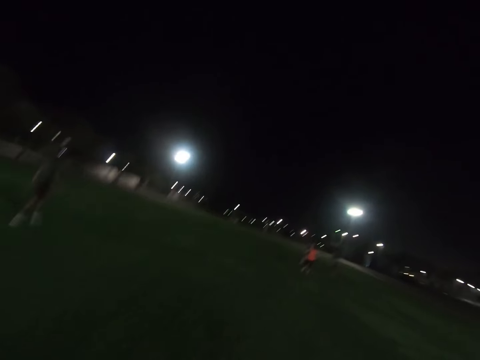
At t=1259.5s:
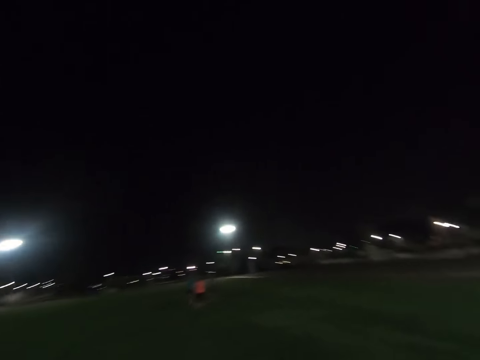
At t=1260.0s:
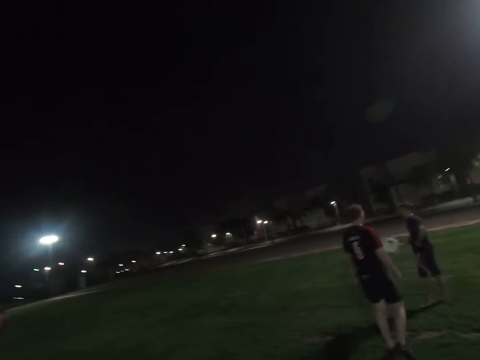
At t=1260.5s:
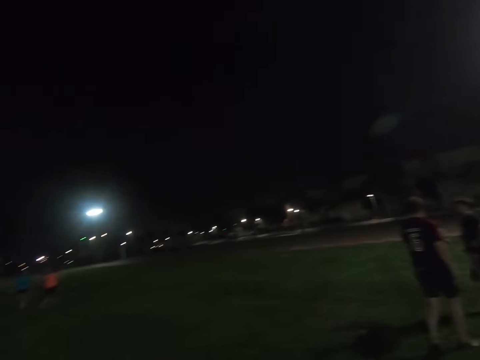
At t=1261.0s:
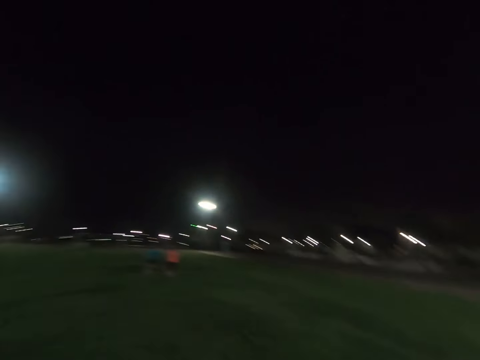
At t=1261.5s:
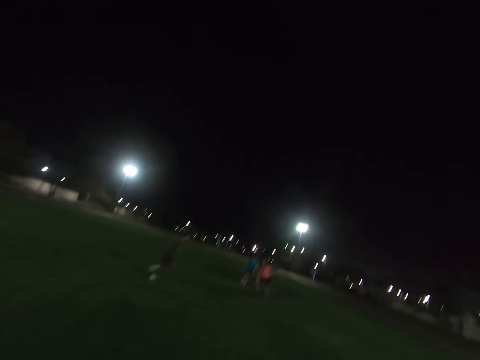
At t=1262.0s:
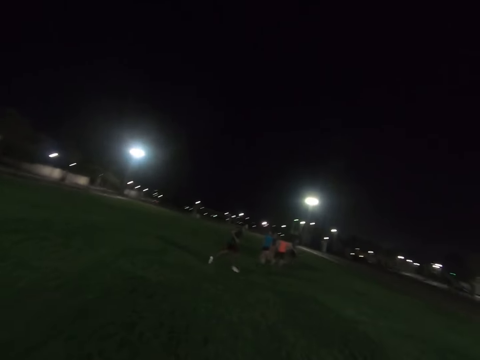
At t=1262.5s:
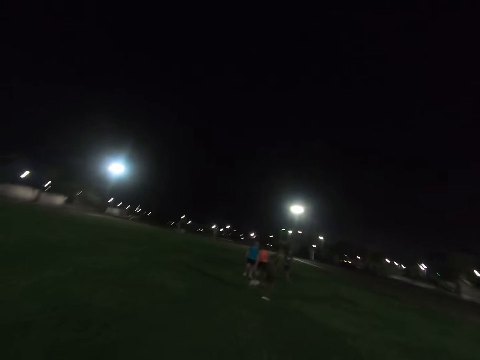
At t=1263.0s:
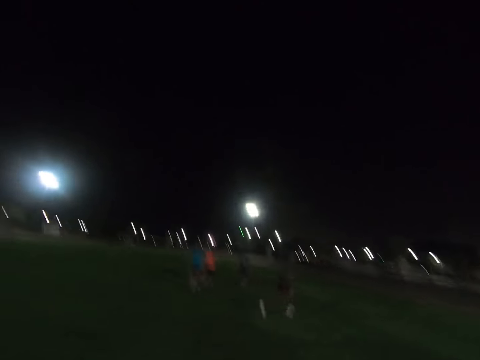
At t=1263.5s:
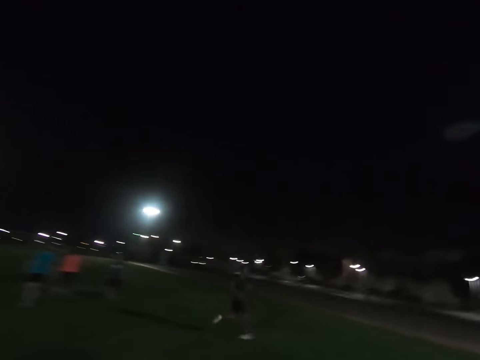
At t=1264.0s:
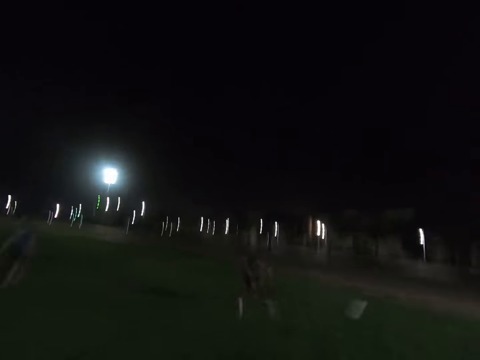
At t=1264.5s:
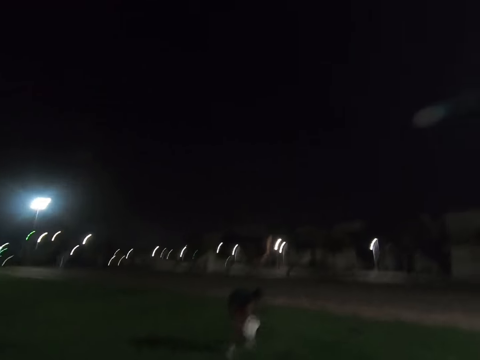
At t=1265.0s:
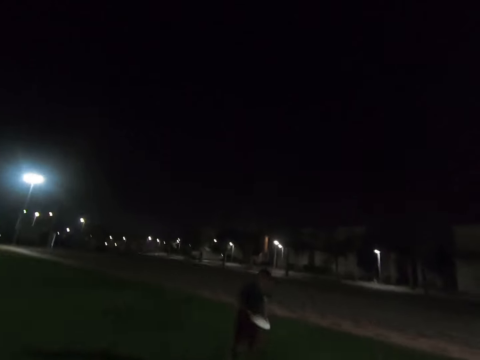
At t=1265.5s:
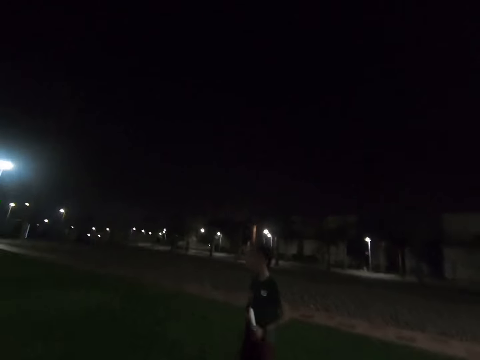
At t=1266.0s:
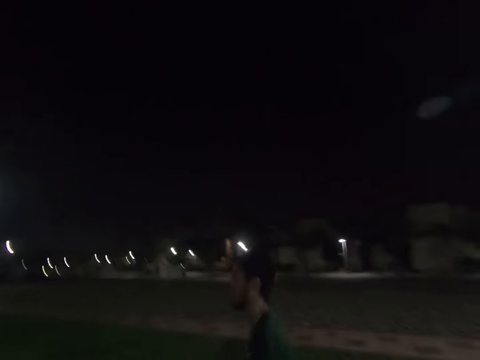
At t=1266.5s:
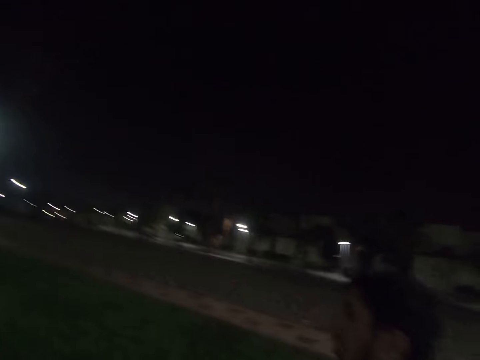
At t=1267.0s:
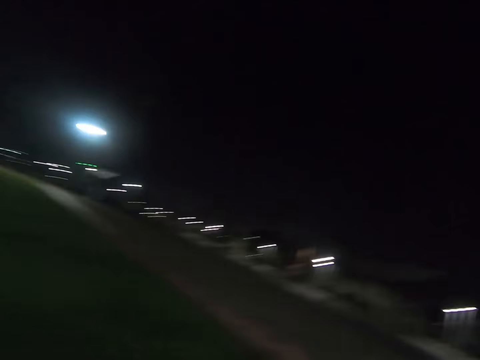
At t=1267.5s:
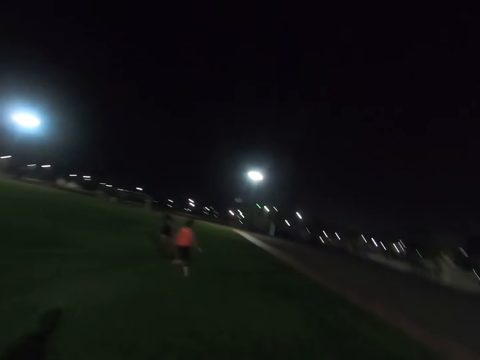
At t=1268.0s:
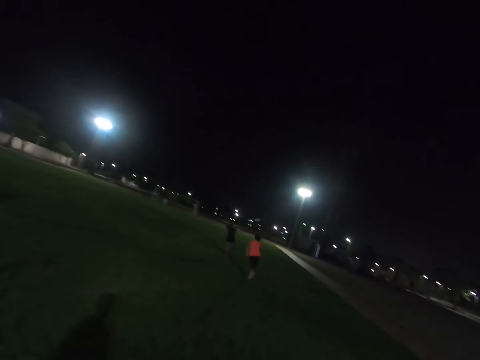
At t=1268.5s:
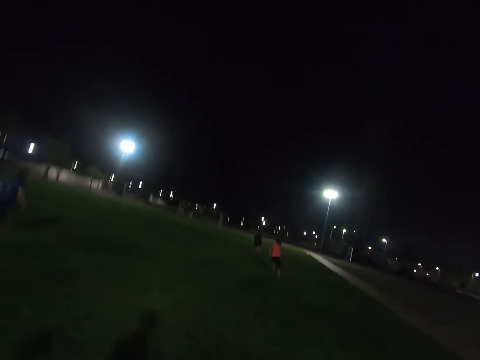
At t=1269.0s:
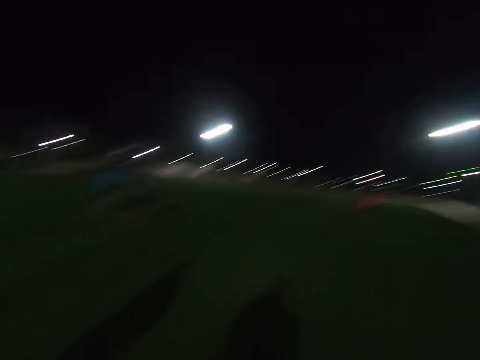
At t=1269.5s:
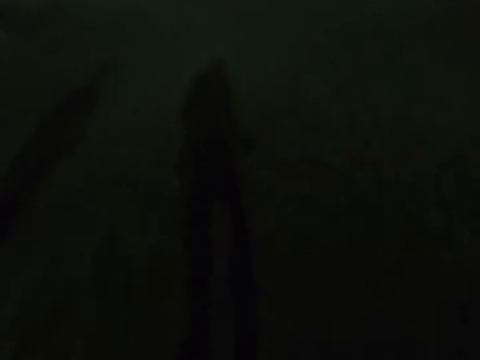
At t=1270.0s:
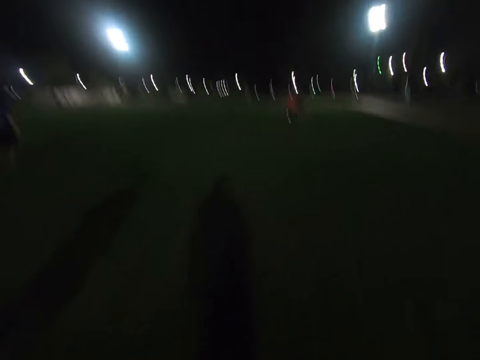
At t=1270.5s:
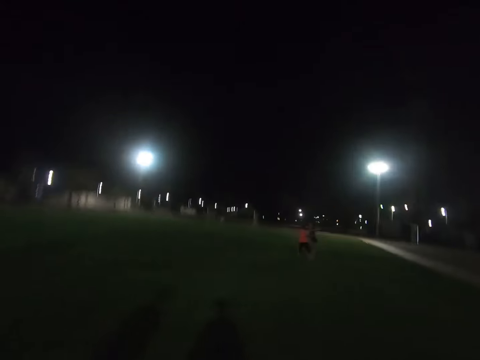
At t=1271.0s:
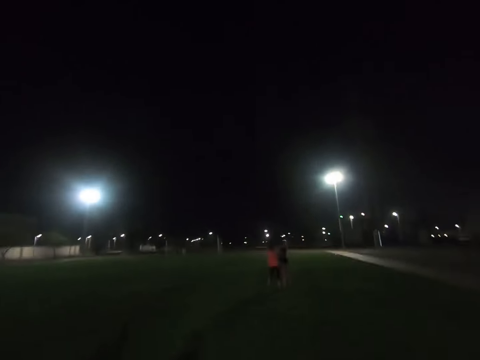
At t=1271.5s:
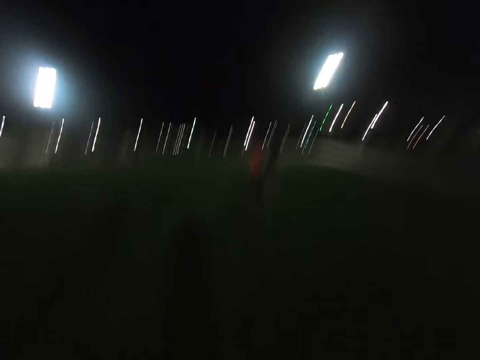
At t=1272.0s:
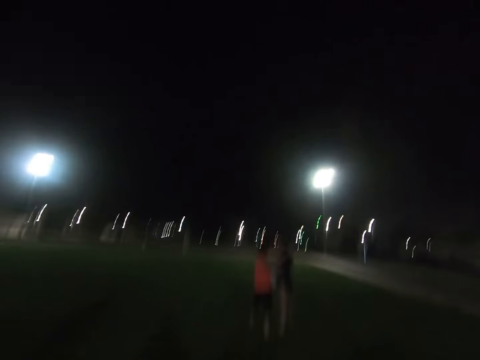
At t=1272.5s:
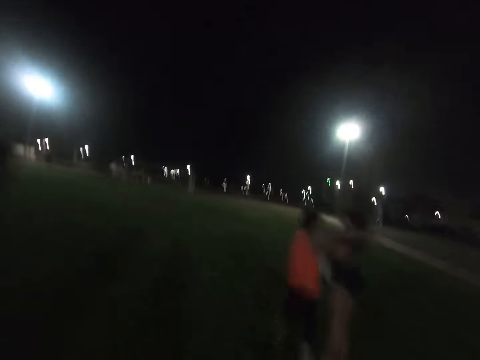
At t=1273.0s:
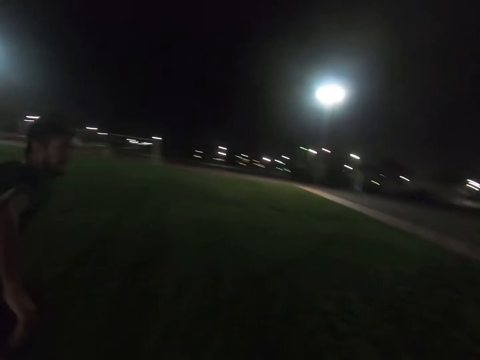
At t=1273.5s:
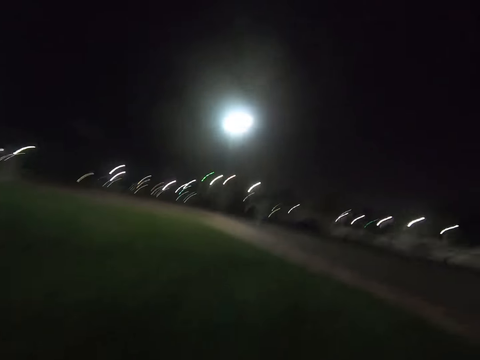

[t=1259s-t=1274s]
A man stands in the field. Another man stands in the field. A third man runs around the field. The third man catches the frisbee disc and throws the frisbee disc. A lady runs around the field. Another lady runs around the field. The camera wearer runs across the field.

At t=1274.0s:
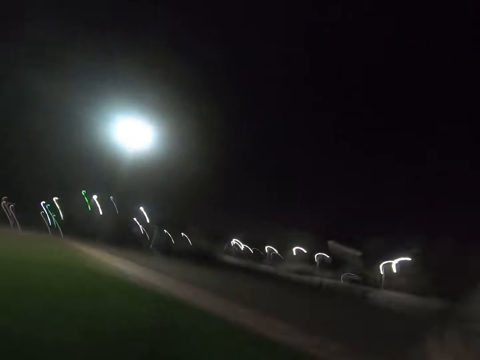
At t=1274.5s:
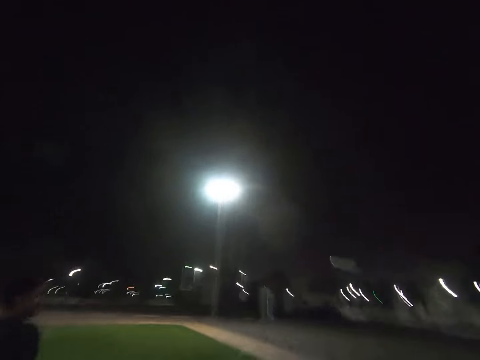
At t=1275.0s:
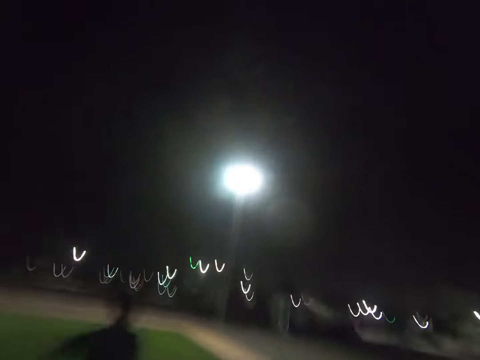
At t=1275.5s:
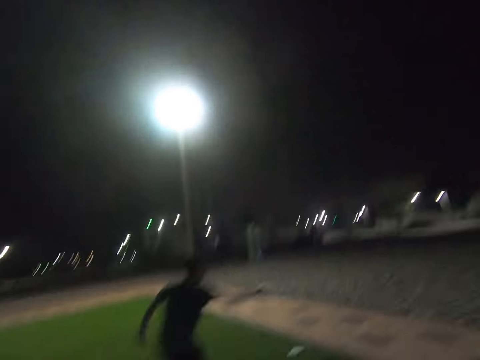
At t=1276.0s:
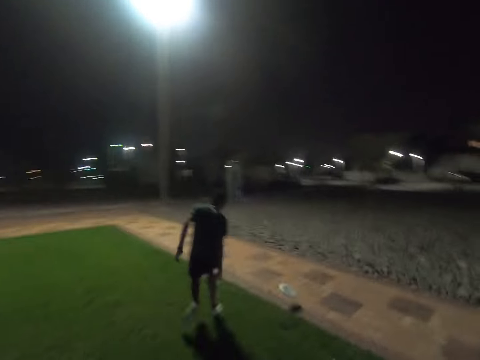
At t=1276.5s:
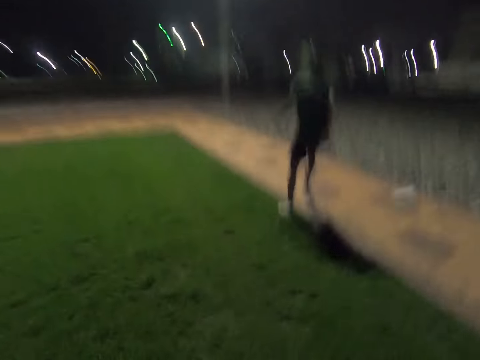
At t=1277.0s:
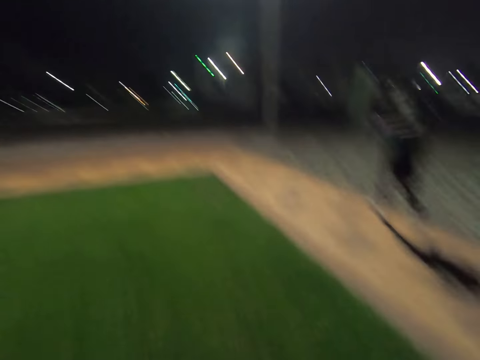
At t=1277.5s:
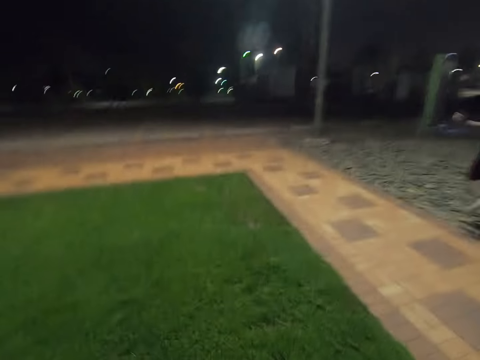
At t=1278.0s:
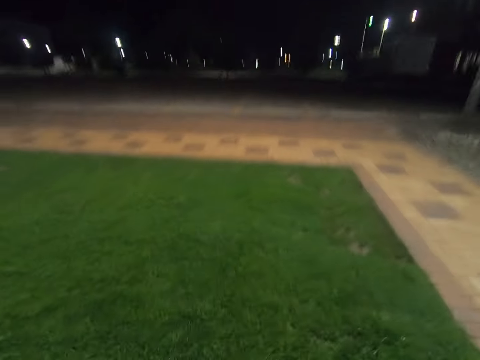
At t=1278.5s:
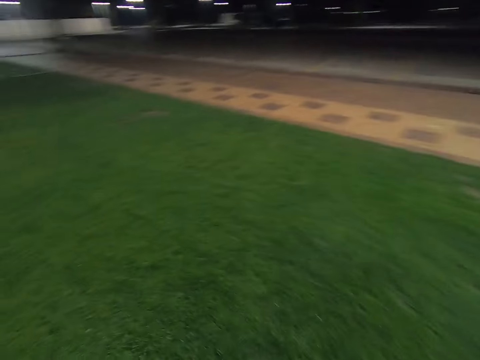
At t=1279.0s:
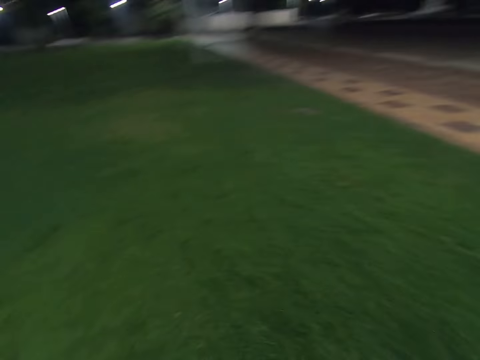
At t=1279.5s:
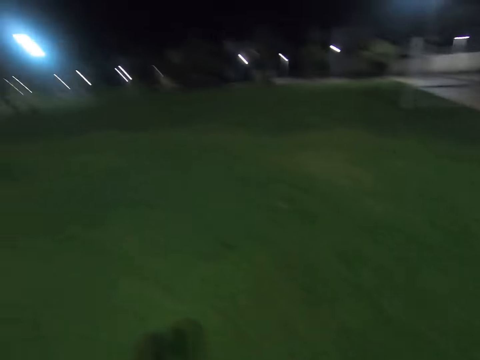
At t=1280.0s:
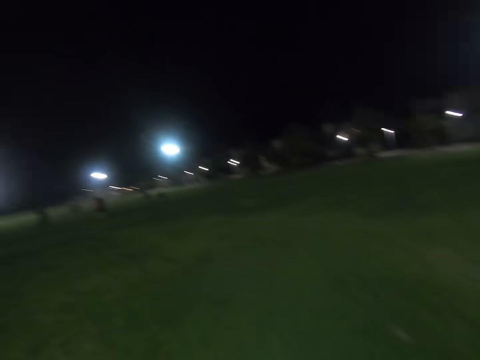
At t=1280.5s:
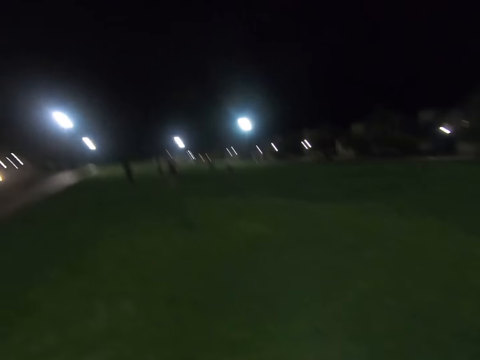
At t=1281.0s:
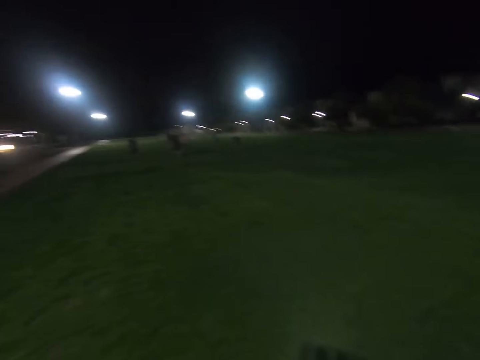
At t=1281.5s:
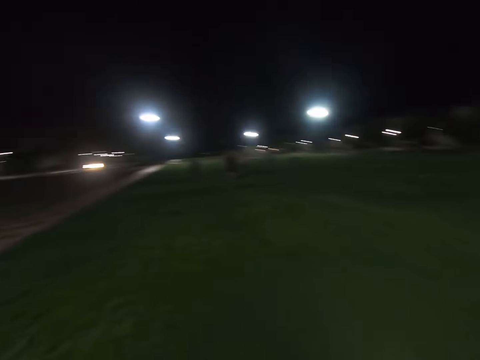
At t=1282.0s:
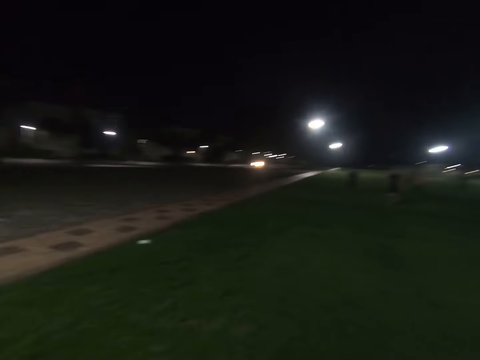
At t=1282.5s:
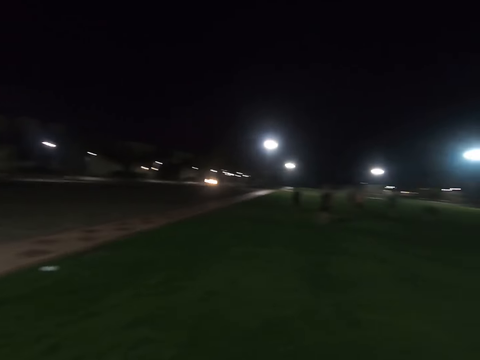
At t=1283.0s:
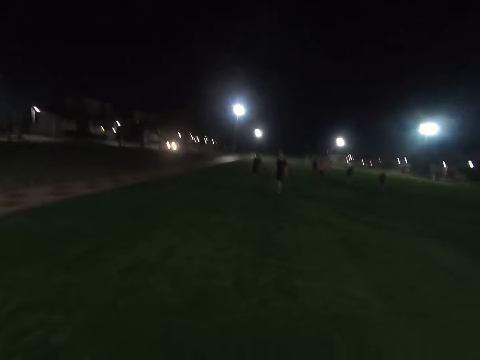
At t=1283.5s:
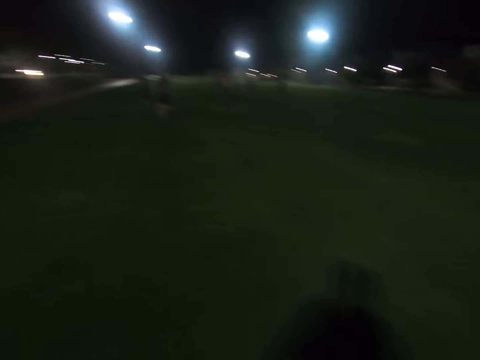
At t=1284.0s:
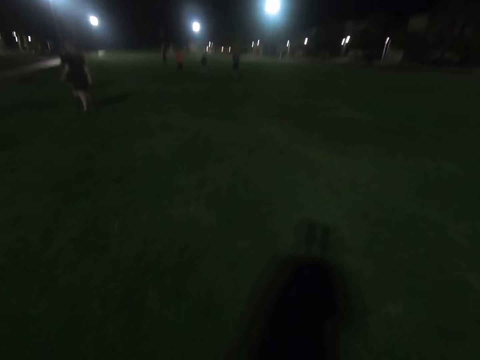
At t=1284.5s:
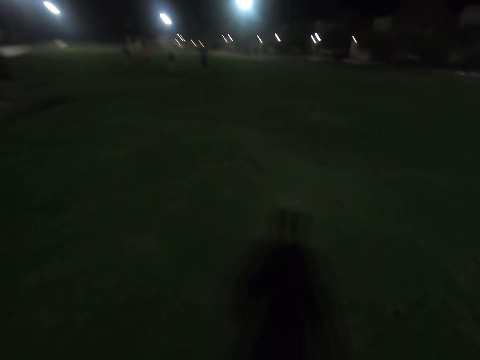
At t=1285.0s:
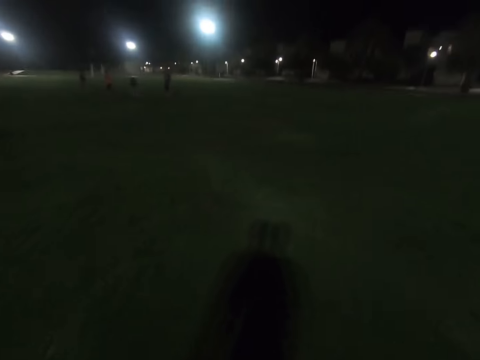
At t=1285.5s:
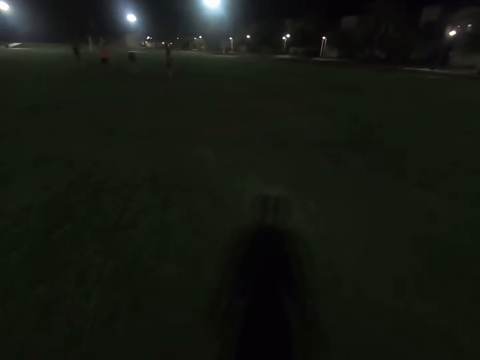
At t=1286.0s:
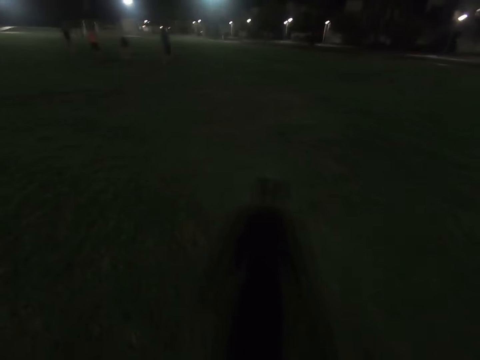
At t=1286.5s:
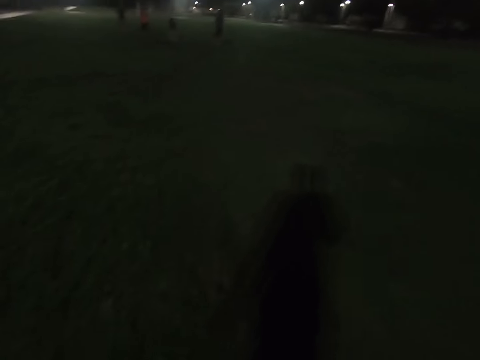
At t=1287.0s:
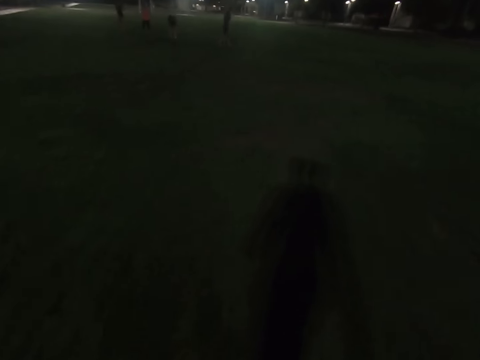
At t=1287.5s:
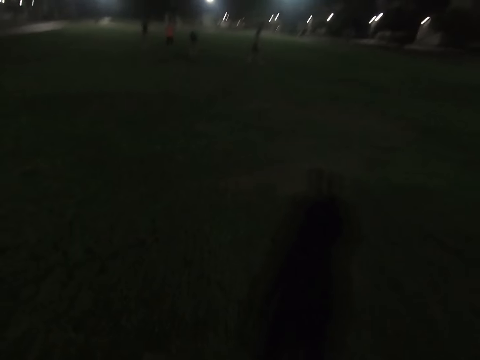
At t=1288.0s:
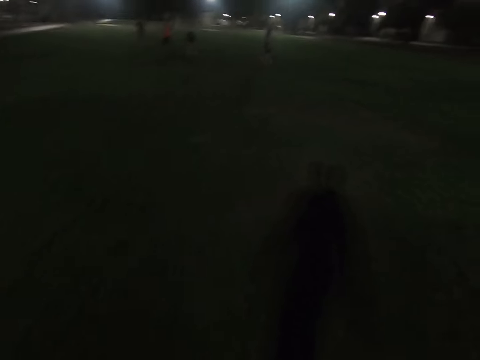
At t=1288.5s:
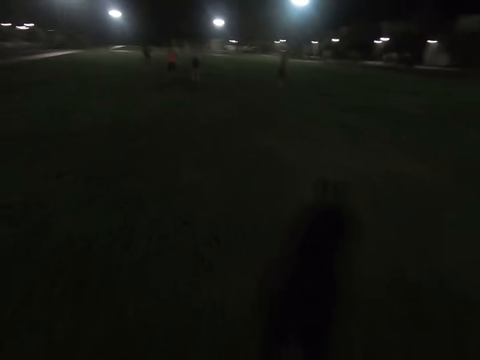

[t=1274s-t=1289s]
A man runs around the field. The camera wearer looks around the field. They walk across the field.
